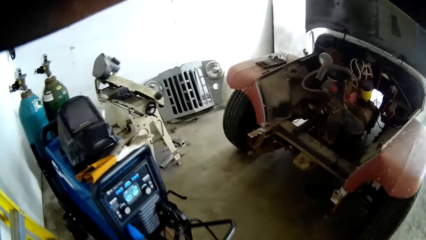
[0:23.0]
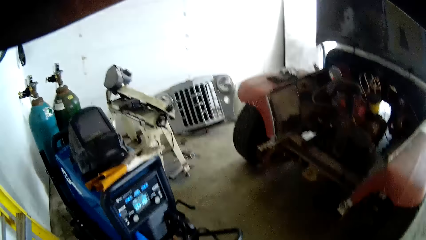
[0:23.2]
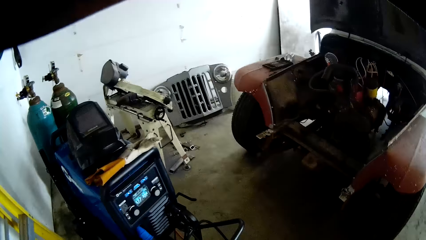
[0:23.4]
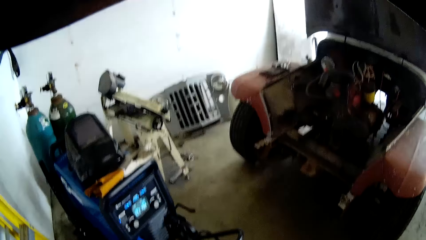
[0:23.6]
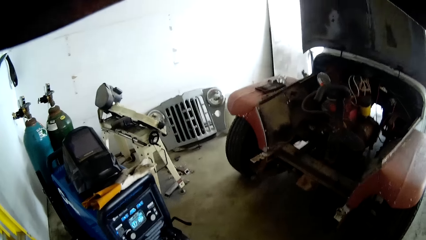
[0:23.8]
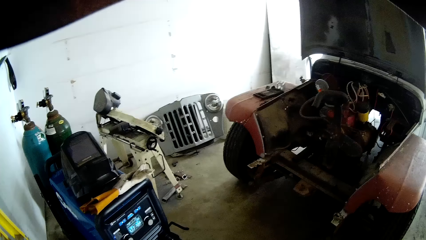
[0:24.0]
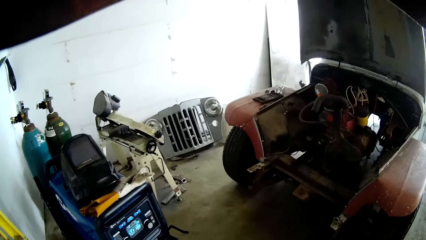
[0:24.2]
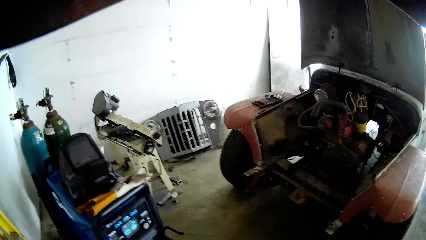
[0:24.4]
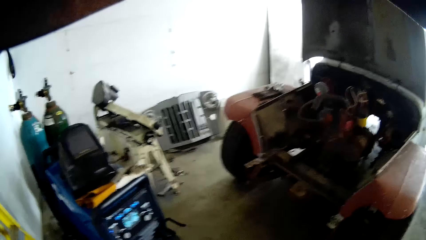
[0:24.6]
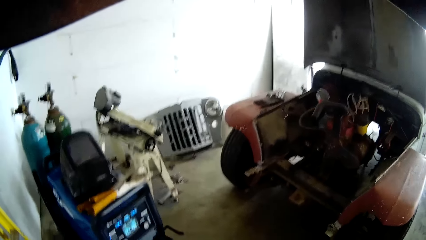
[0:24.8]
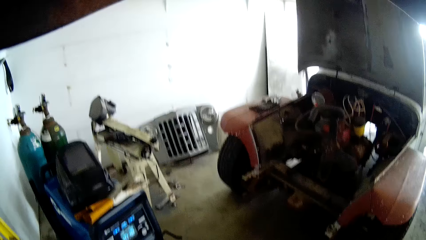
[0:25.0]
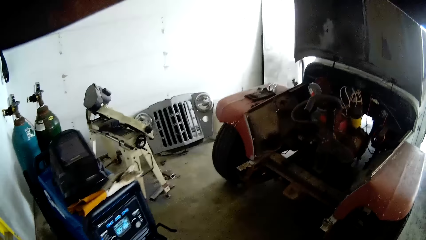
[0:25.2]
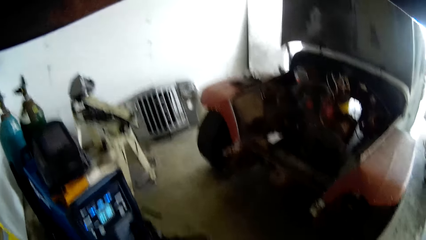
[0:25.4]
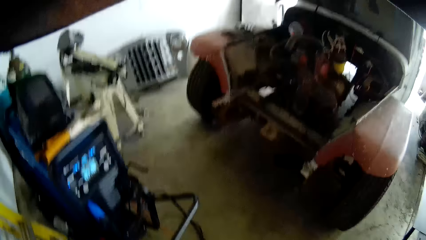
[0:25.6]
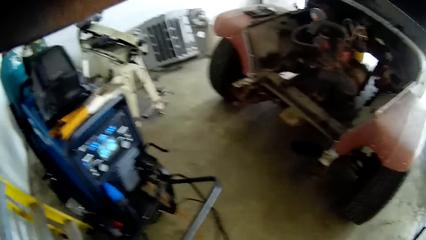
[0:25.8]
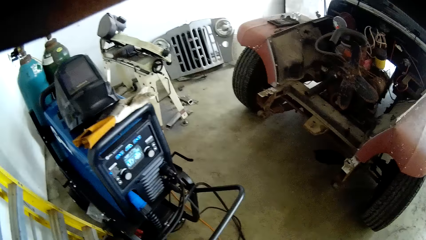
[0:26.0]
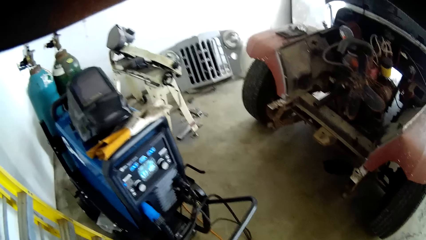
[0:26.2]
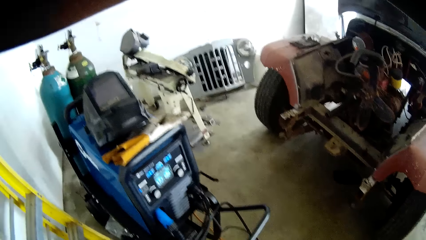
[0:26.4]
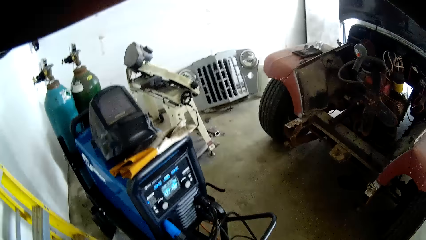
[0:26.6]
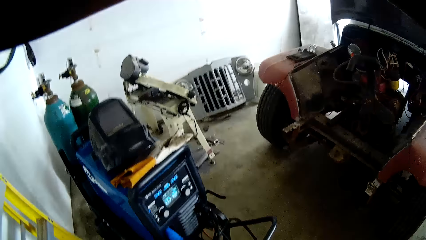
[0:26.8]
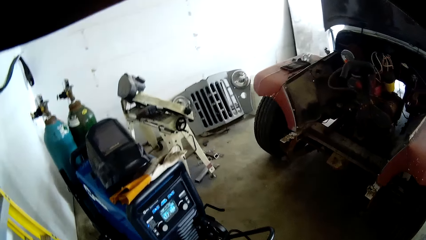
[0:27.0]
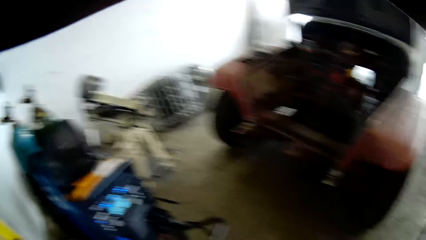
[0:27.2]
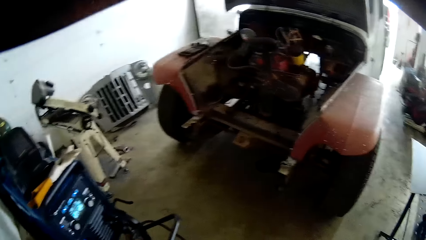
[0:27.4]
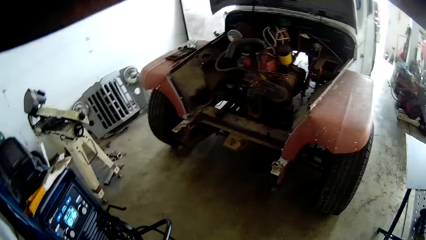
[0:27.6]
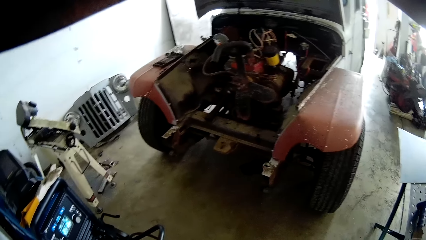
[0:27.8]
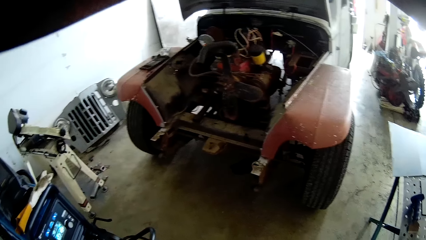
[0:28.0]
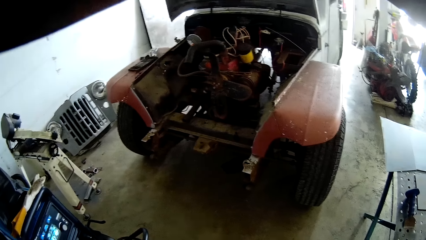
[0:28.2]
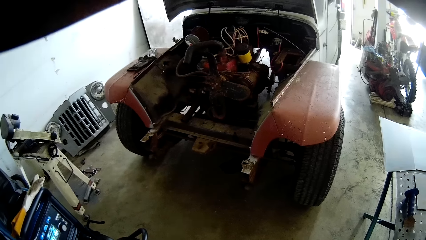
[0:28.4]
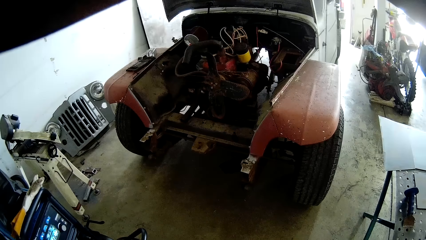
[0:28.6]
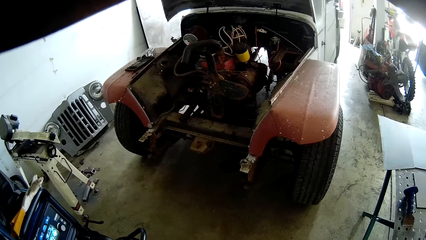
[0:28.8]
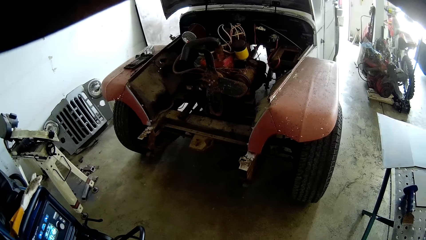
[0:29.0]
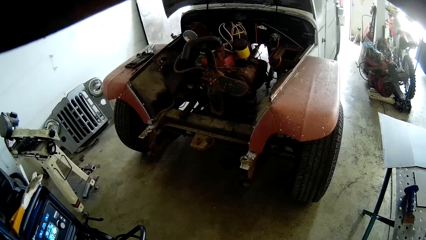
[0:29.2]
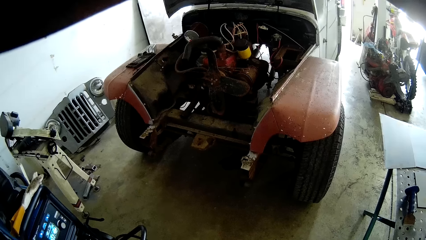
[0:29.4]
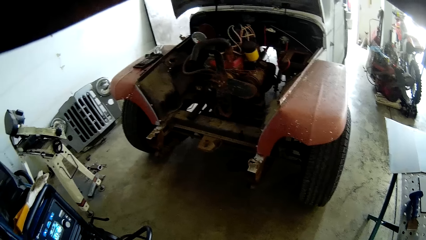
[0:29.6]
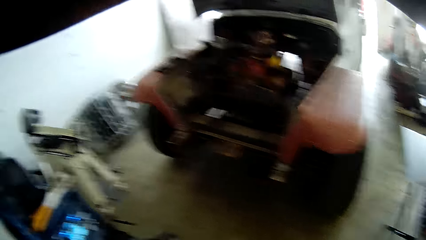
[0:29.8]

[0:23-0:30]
The camera wearer stares around the room.

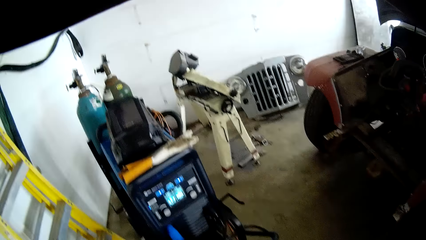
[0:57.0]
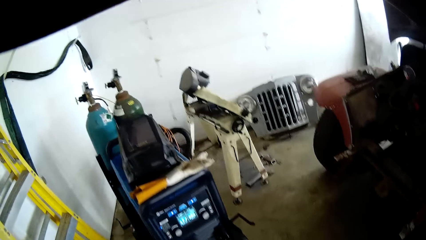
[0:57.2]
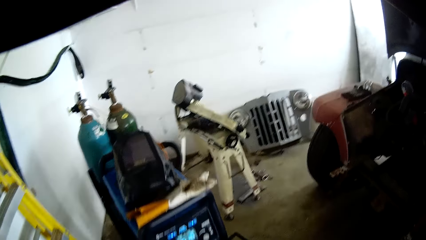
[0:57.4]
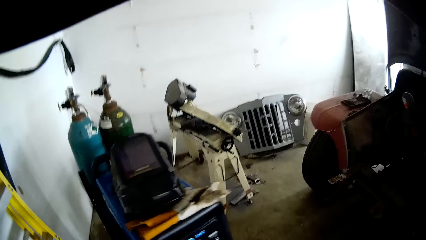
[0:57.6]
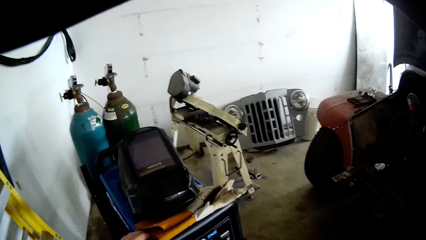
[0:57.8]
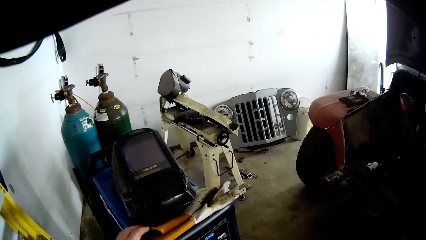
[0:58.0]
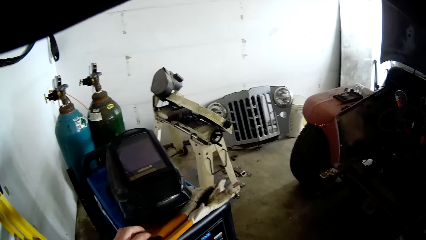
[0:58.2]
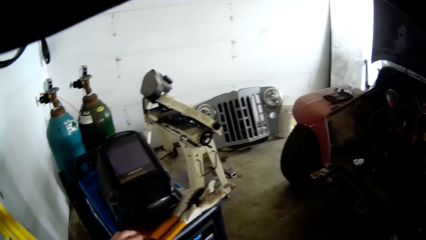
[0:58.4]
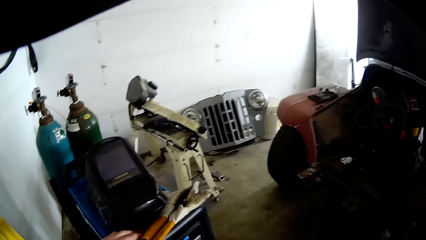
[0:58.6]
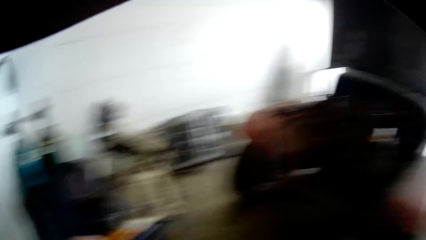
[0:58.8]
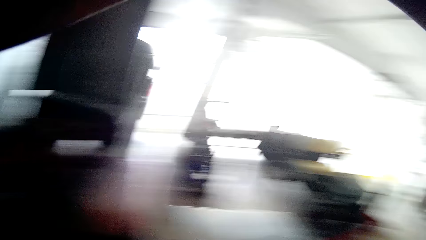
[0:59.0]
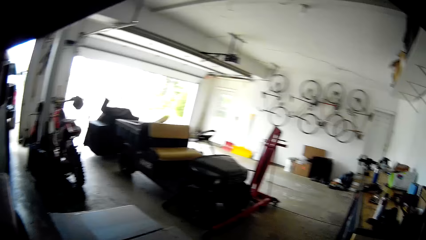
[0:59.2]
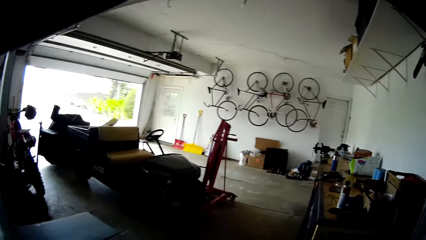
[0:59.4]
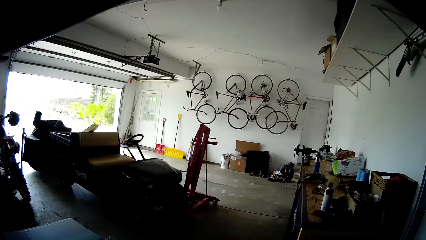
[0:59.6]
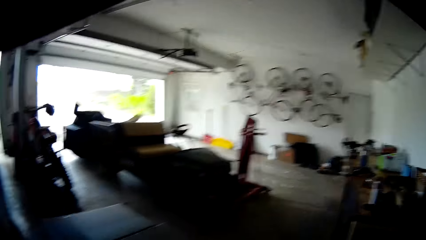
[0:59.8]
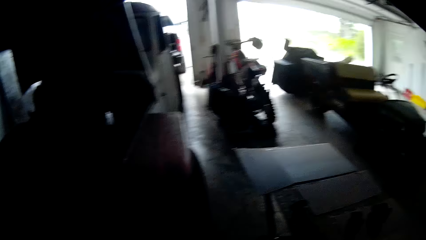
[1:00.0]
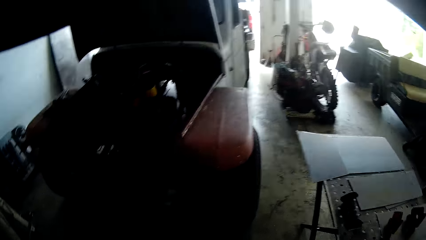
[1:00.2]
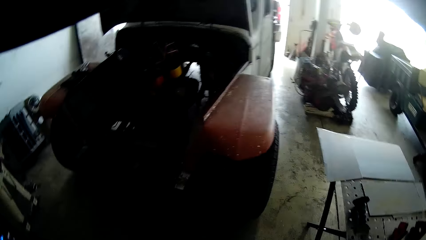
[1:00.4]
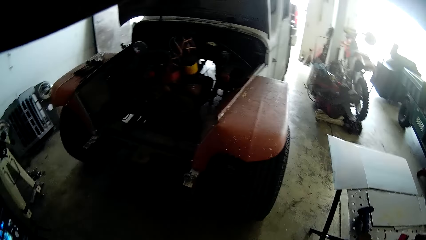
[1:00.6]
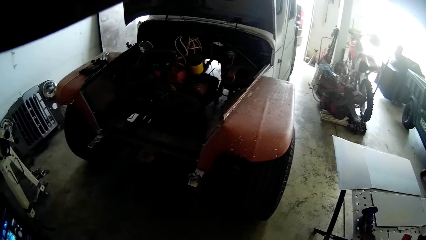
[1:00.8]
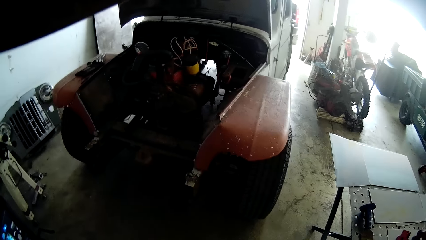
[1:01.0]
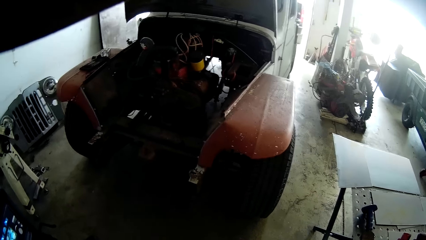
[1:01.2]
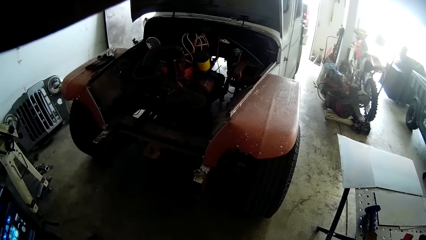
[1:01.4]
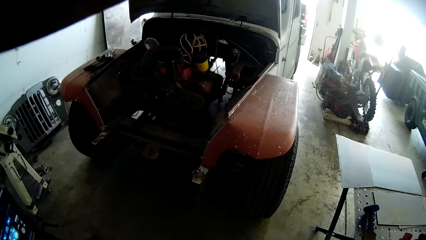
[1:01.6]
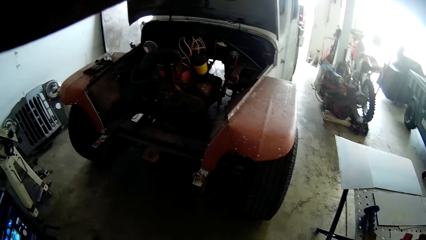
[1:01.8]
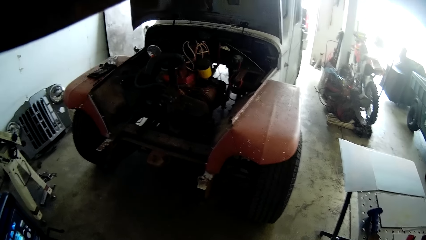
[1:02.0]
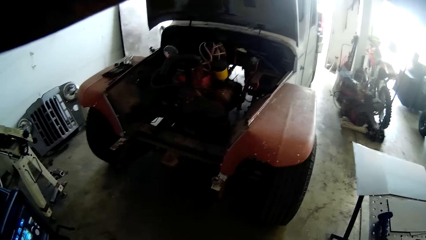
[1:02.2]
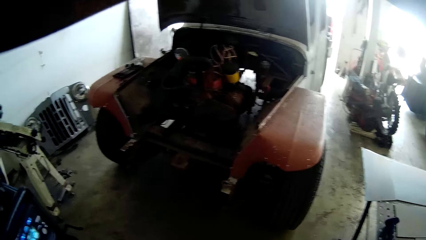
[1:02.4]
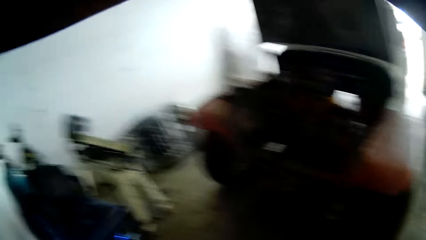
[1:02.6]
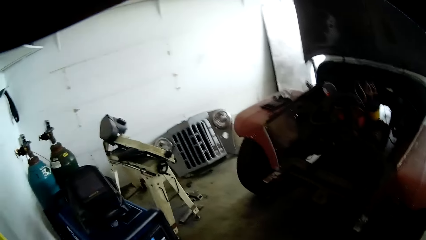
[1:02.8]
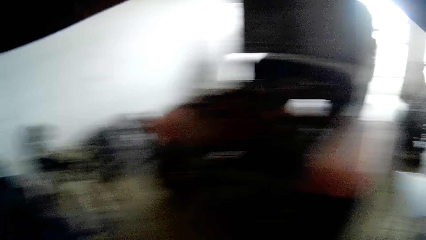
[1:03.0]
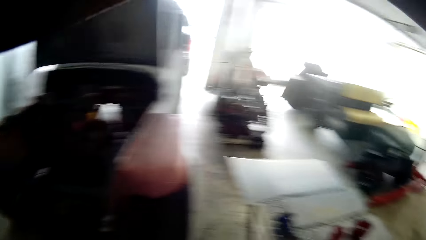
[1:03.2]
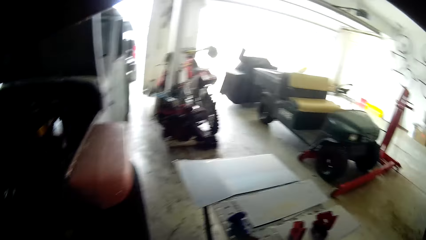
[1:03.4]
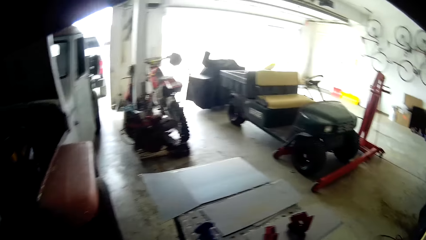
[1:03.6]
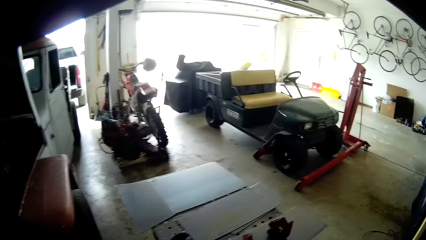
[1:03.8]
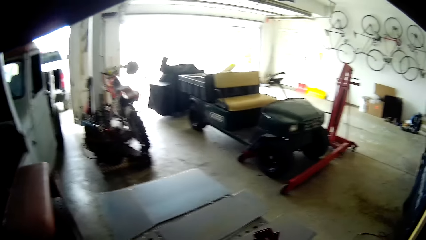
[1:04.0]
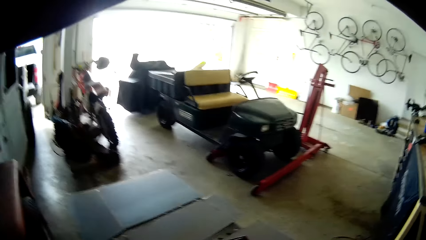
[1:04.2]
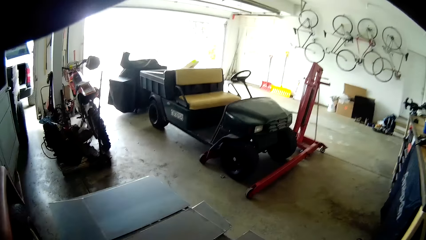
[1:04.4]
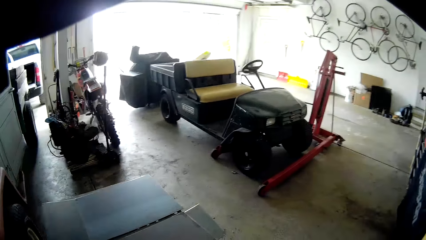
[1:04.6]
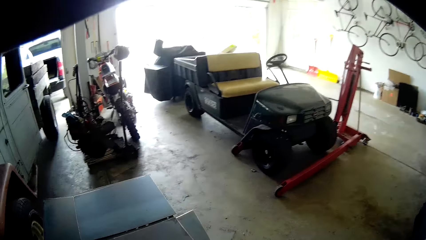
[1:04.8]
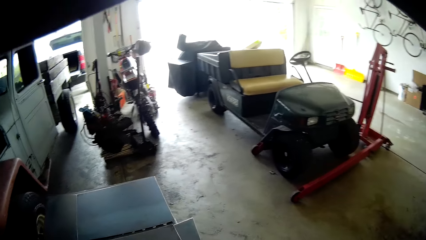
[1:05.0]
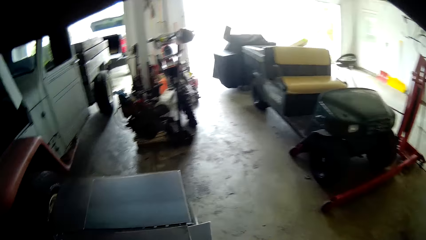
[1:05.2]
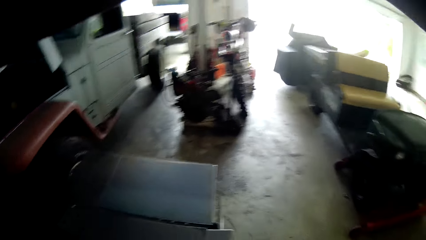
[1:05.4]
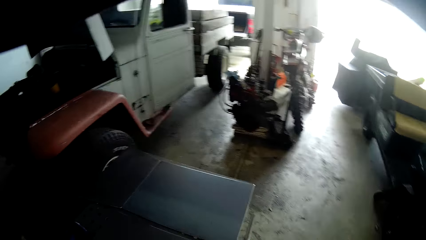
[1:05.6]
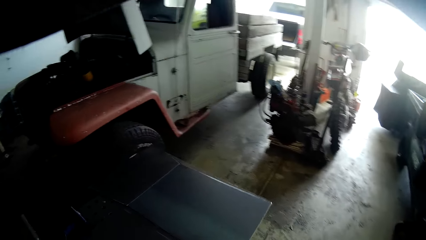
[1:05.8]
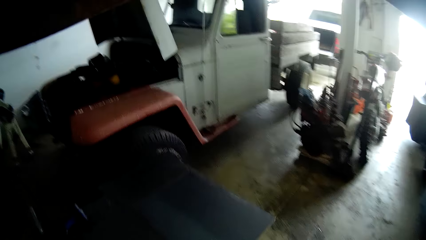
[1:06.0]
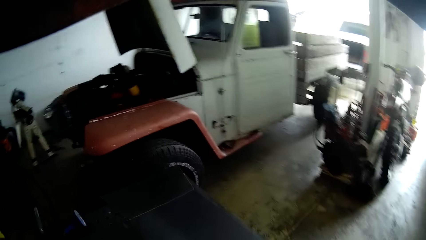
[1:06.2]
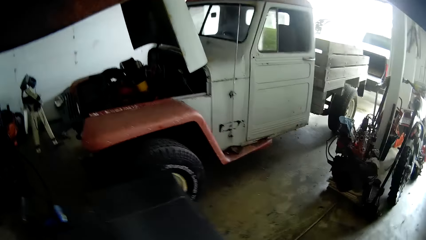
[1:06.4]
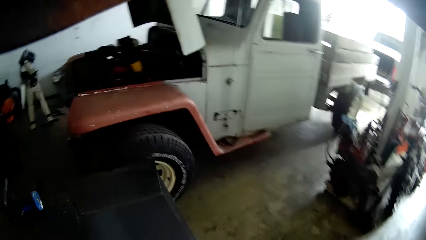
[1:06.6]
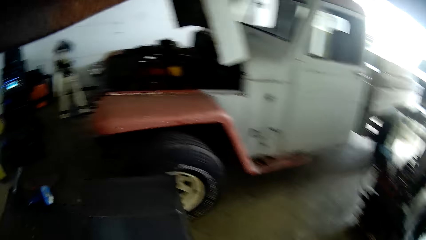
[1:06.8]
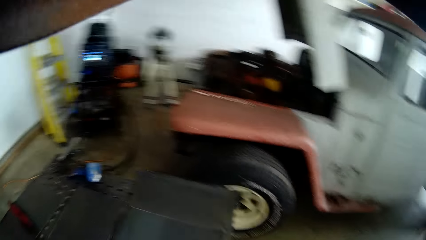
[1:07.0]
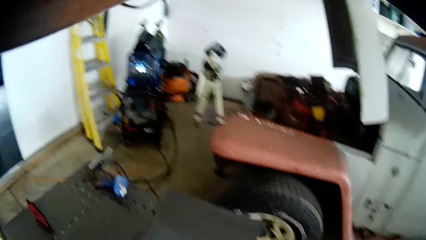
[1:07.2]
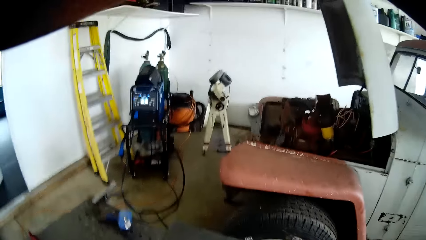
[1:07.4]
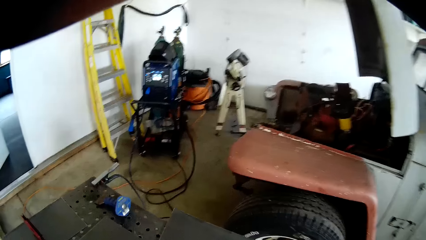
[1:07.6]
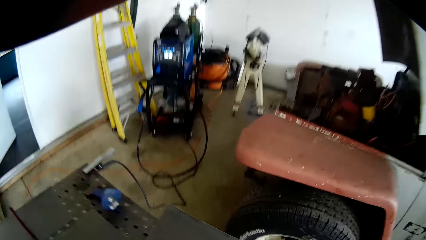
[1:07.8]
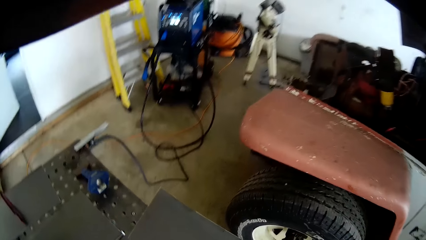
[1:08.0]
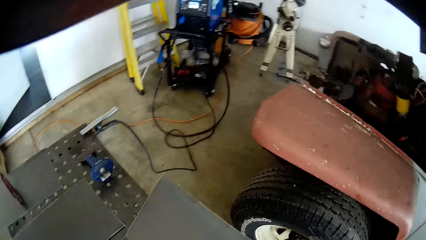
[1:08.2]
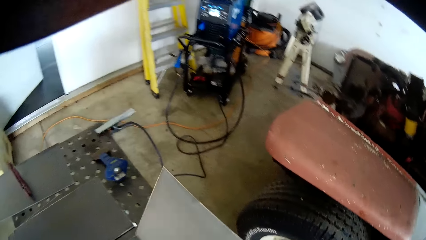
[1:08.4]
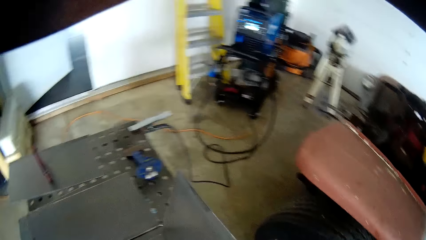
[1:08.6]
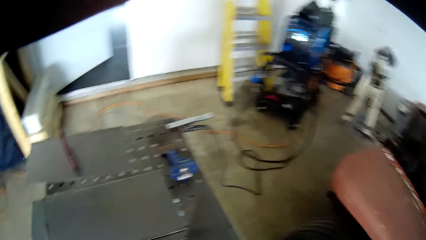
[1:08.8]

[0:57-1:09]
The camera wearer touches the glove on top of the welding machine. He grabs a pair of welding gloves from the welding machine with his left hand. He wears the glove. He takes the steel sheet. He constructs some steel sheets on a welding table with both hands.
